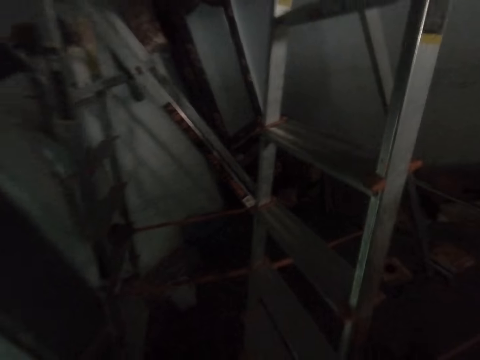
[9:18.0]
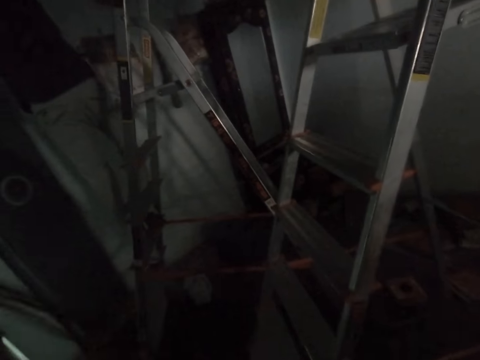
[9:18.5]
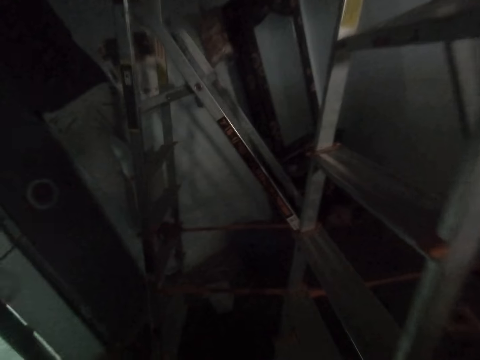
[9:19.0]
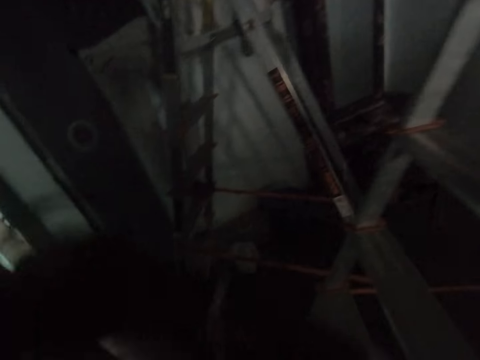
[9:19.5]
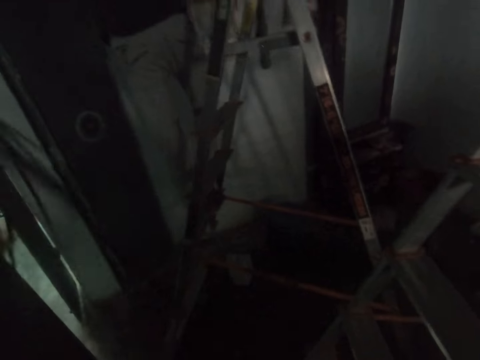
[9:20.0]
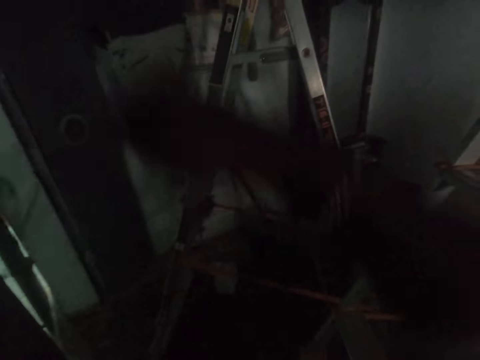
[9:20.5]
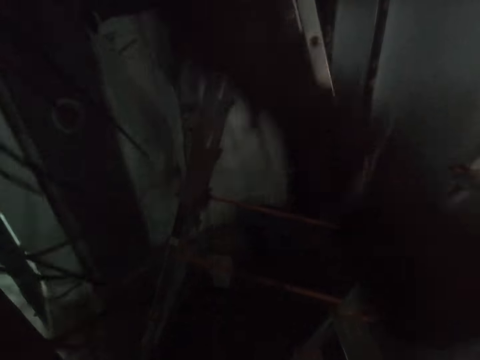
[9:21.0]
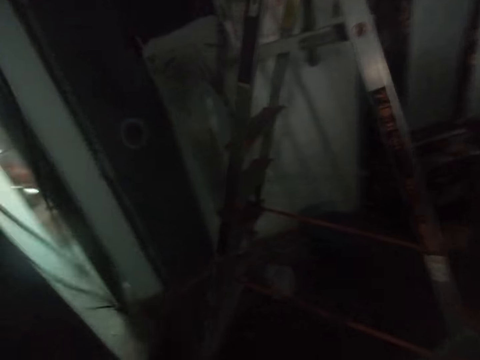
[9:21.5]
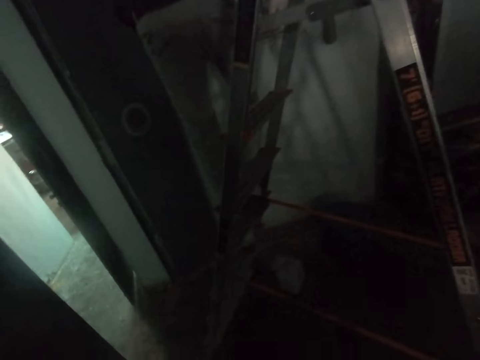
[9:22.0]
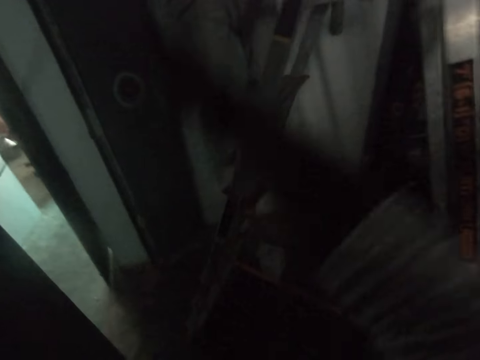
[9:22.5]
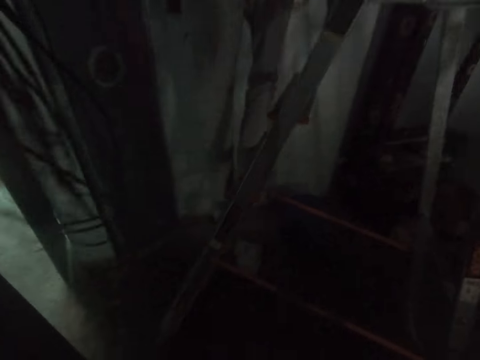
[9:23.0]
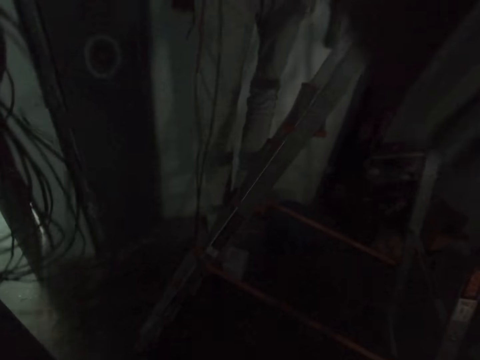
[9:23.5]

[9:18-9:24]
The camera wearer adjusts the rope on his hand. He lifts the cable.
